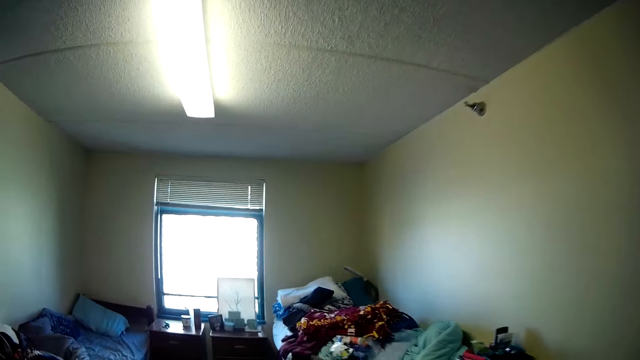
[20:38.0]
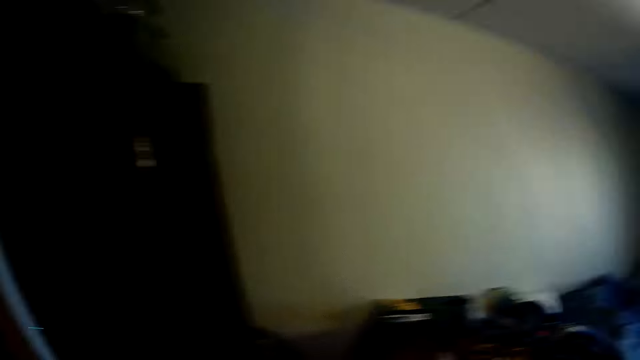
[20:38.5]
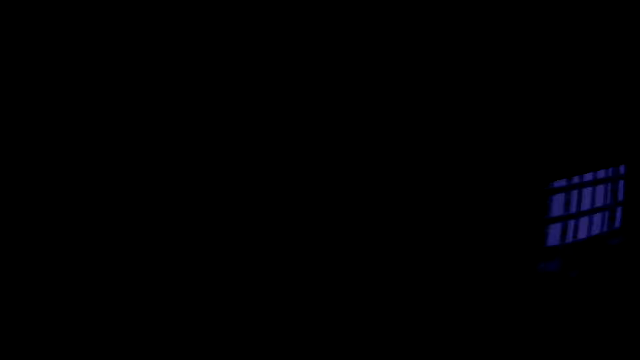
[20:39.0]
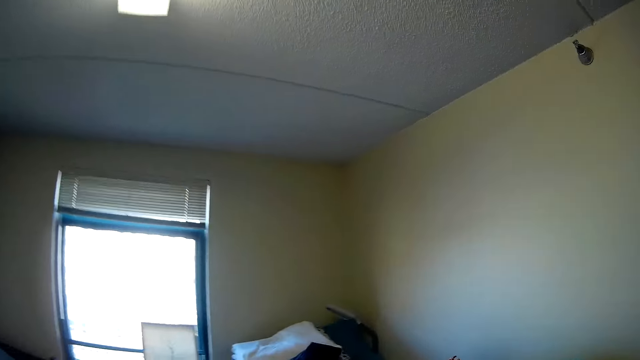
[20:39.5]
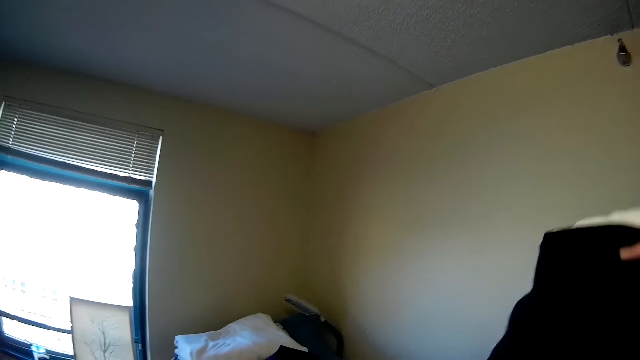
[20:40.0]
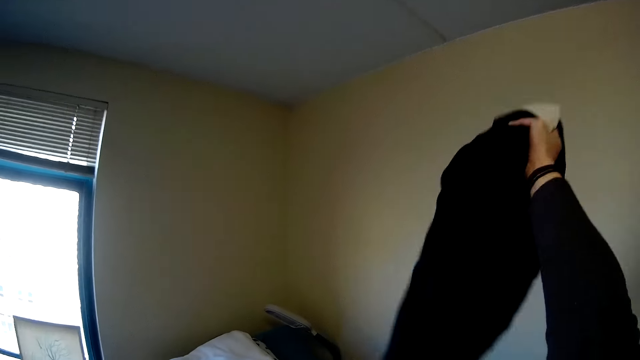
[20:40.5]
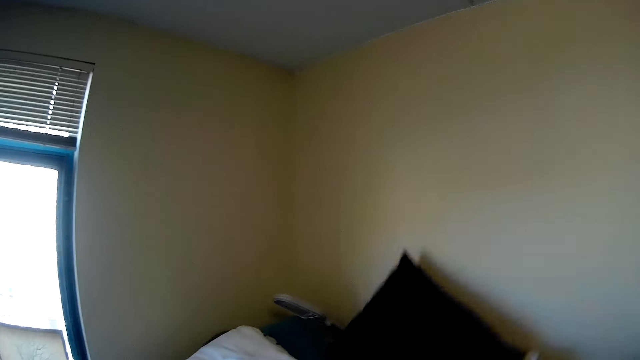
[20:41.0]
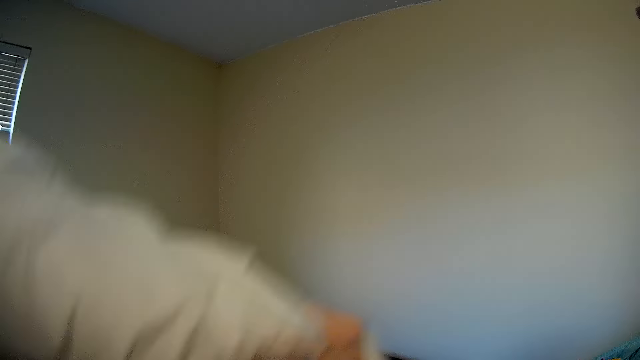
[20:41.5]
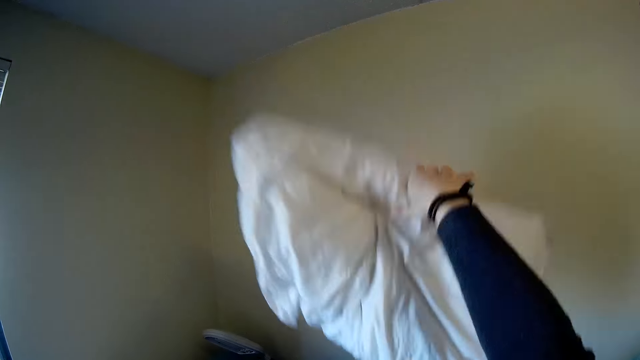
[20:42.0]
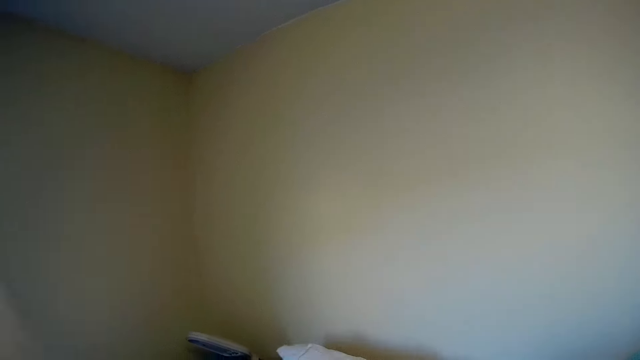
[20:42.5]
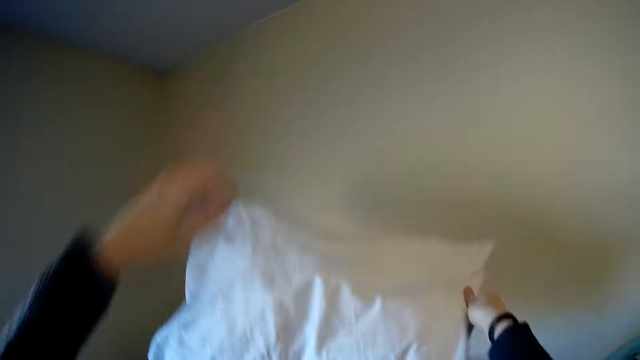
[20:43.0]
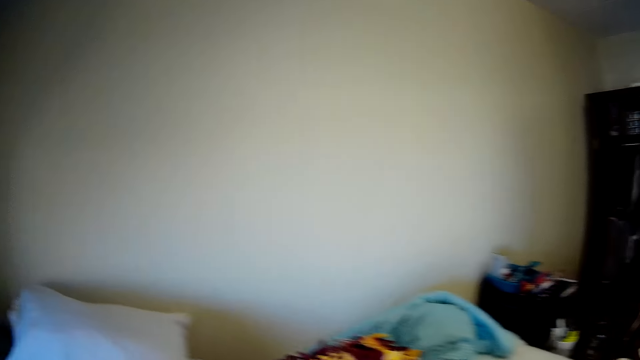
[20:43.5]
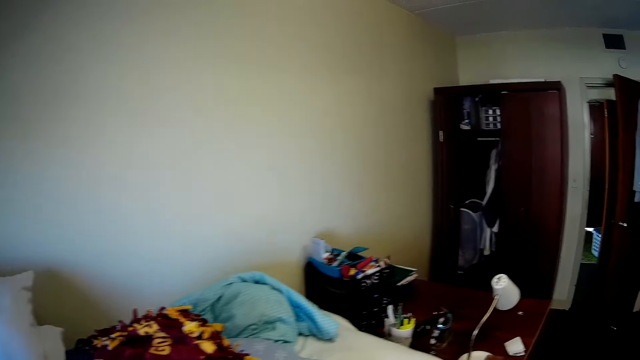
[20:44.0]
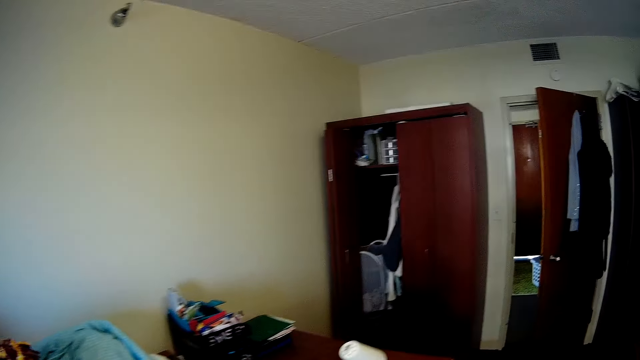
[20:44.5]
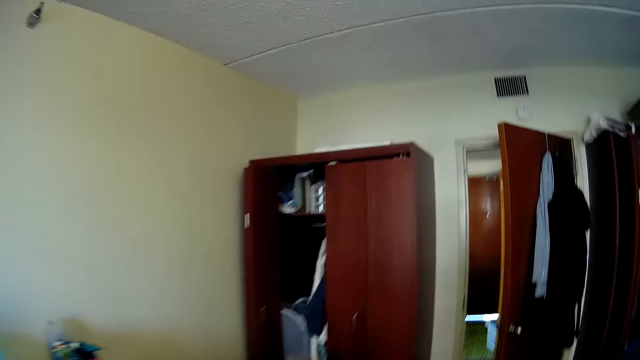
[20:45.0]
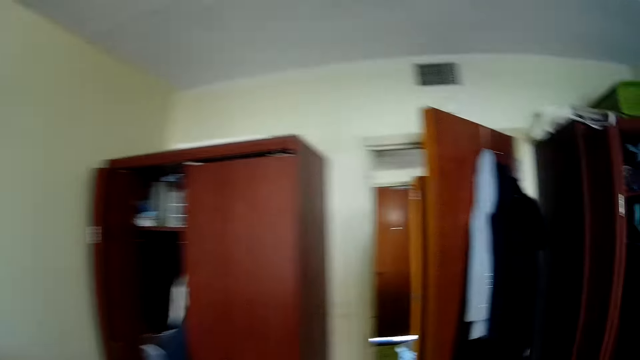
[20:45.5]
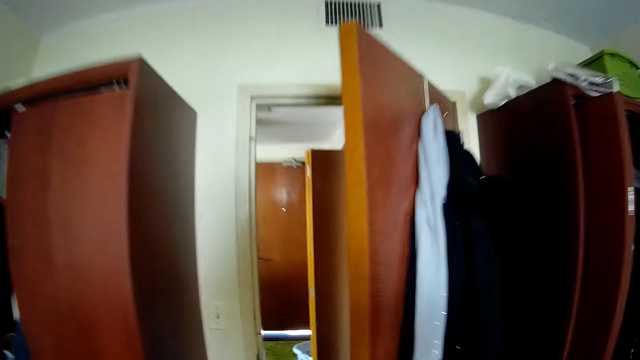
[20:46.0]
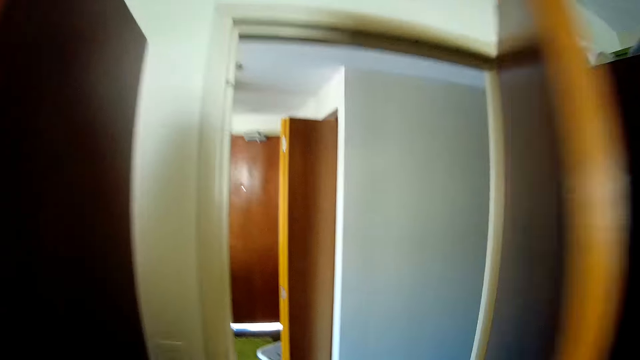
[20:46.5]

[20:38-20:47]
The camera wearer places a cloth on the bed. They are putting the pillows and blankets on the bed.

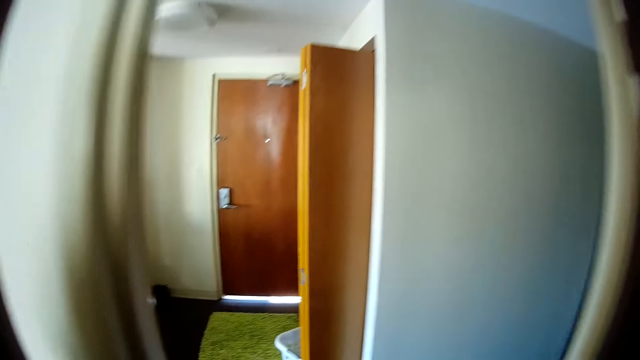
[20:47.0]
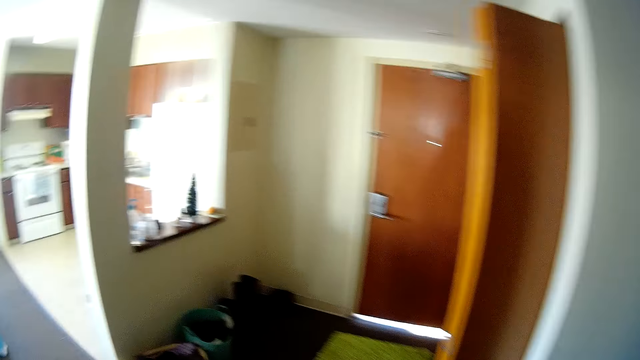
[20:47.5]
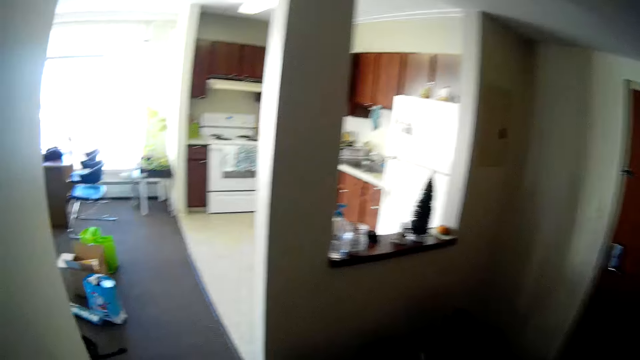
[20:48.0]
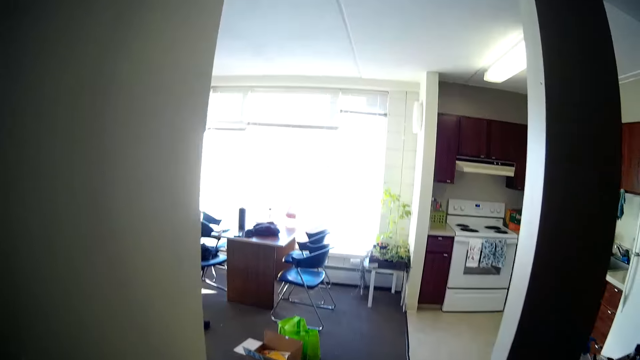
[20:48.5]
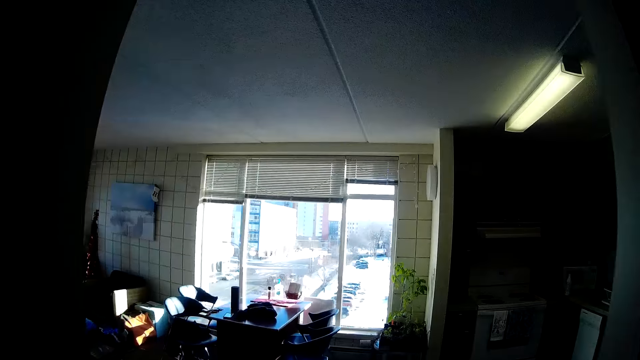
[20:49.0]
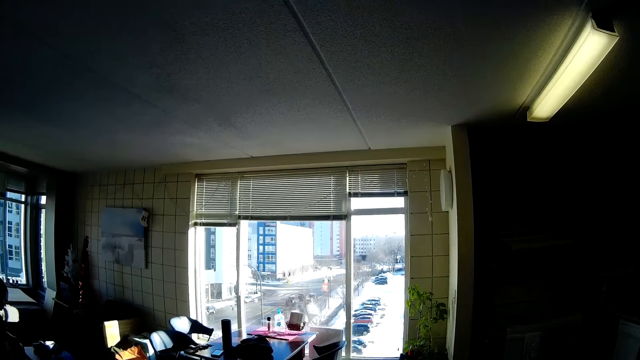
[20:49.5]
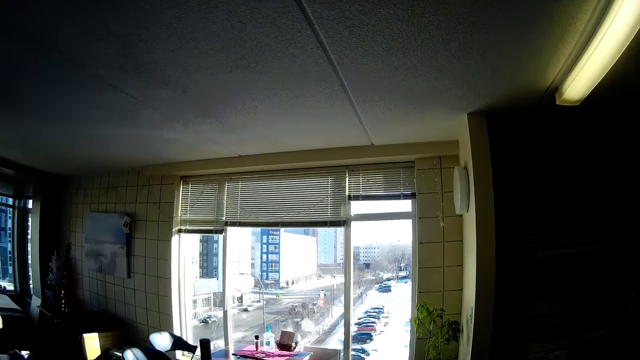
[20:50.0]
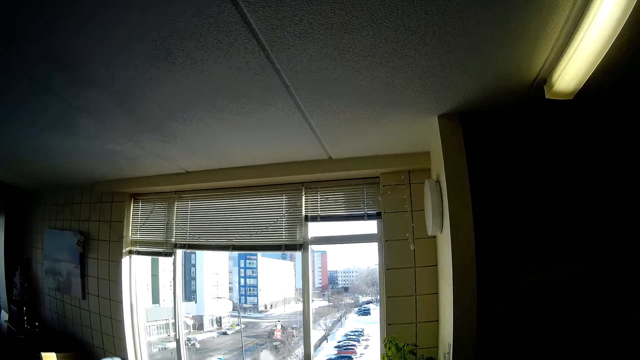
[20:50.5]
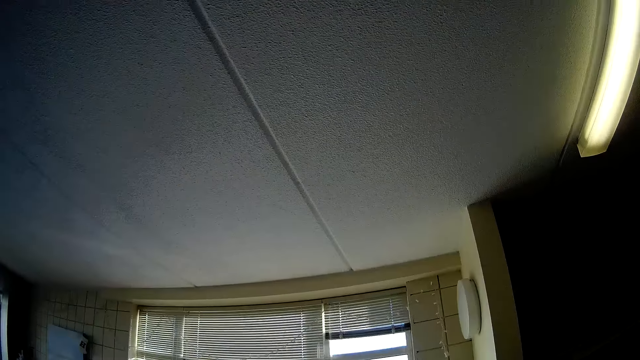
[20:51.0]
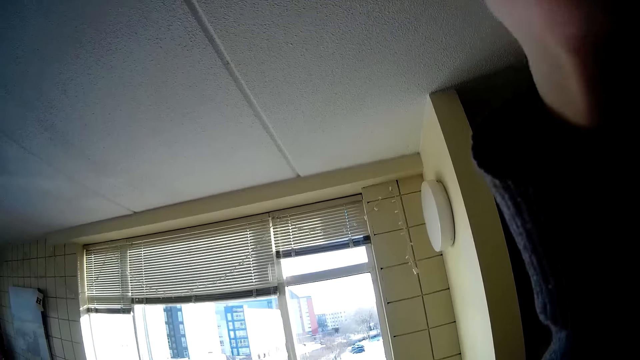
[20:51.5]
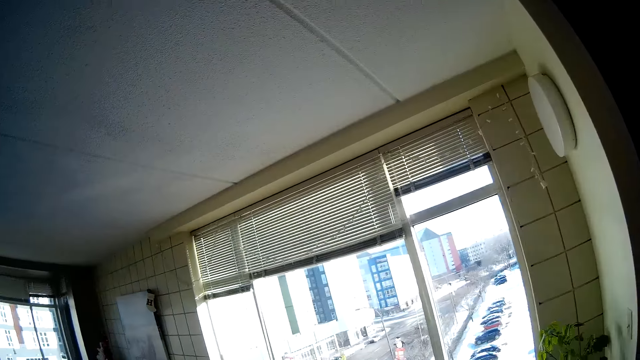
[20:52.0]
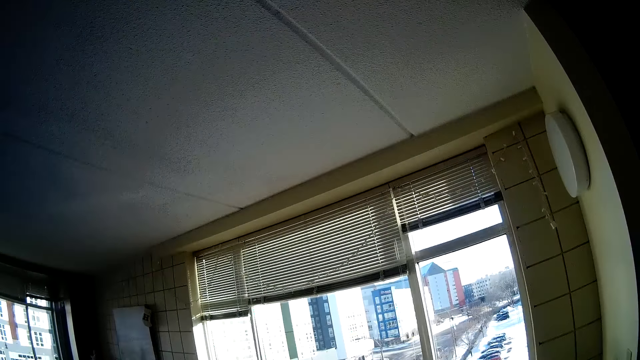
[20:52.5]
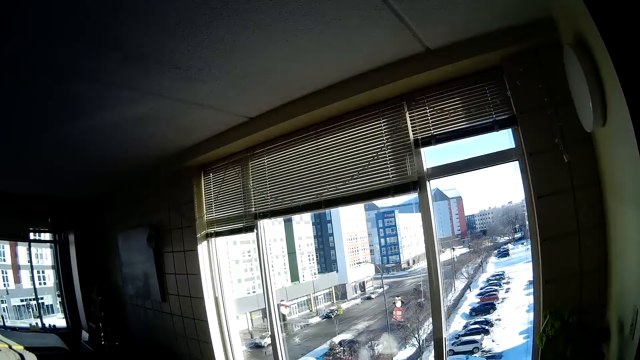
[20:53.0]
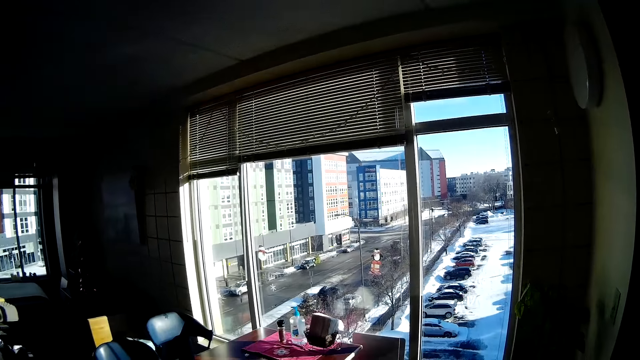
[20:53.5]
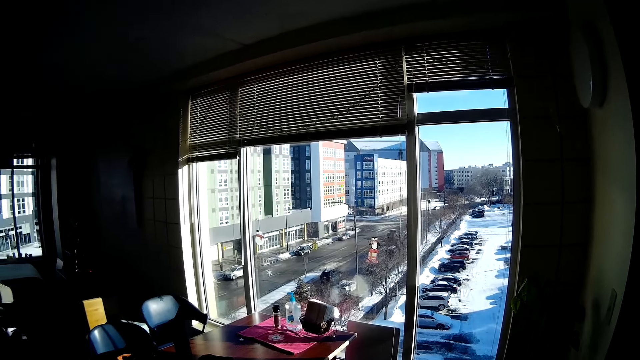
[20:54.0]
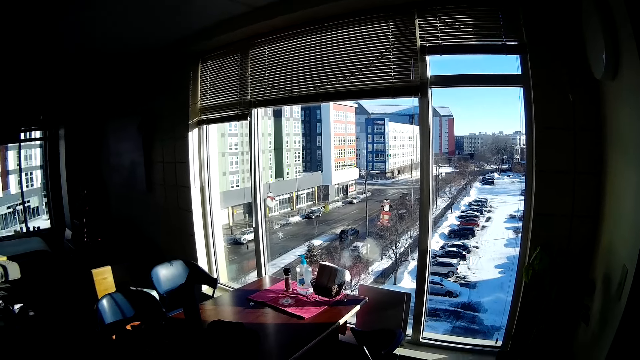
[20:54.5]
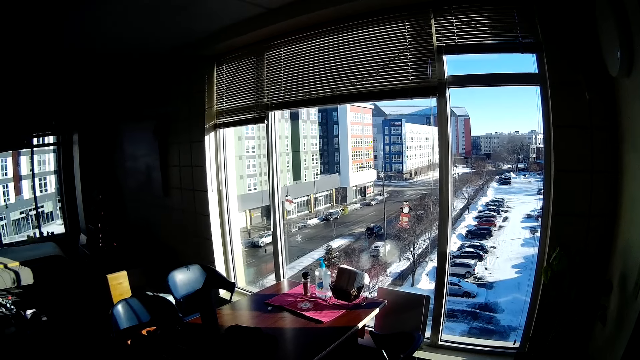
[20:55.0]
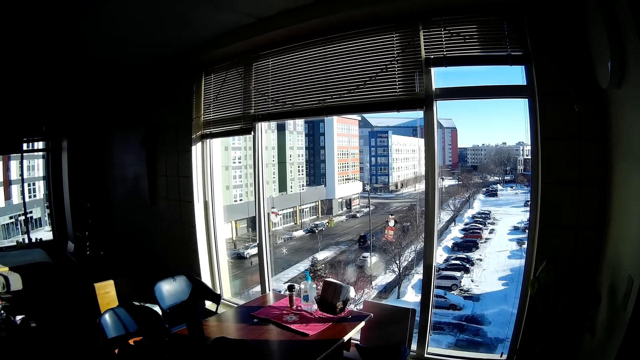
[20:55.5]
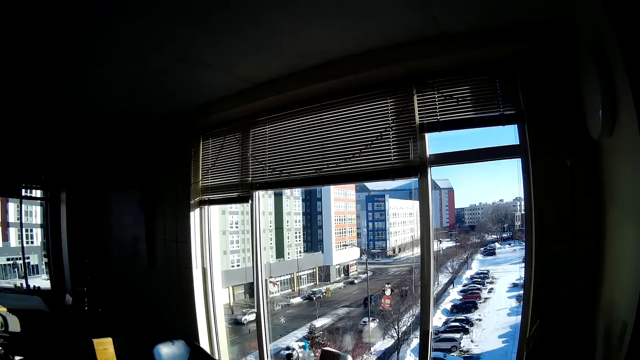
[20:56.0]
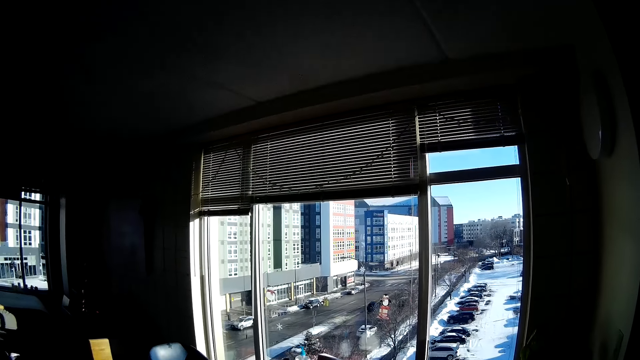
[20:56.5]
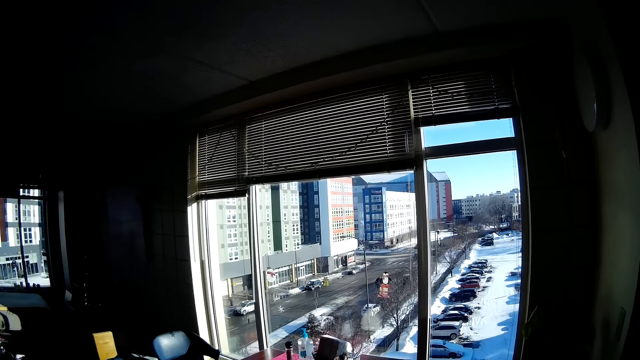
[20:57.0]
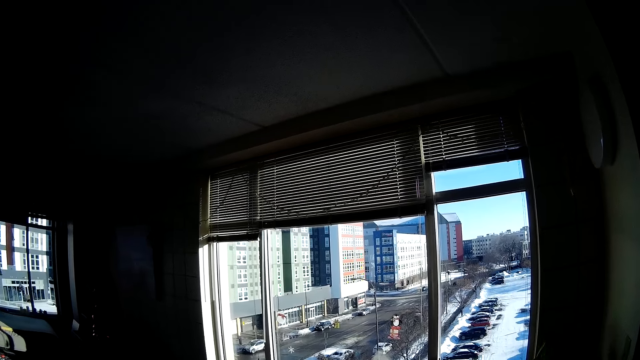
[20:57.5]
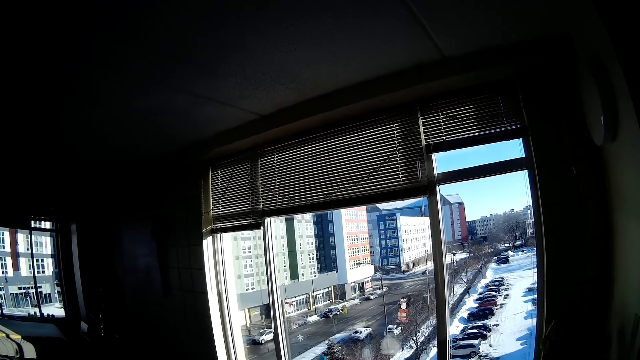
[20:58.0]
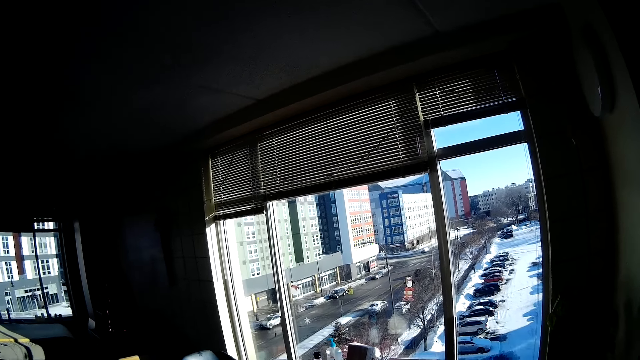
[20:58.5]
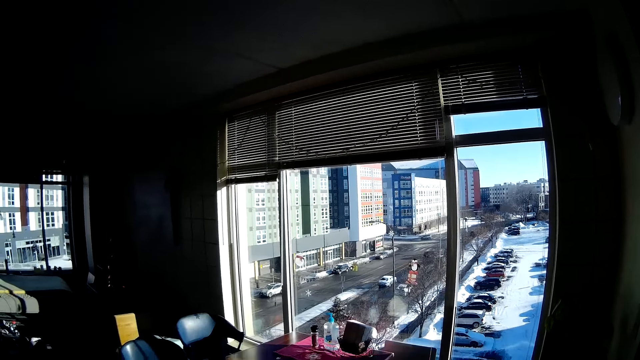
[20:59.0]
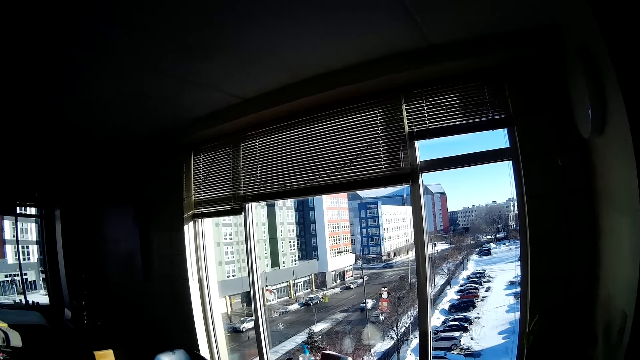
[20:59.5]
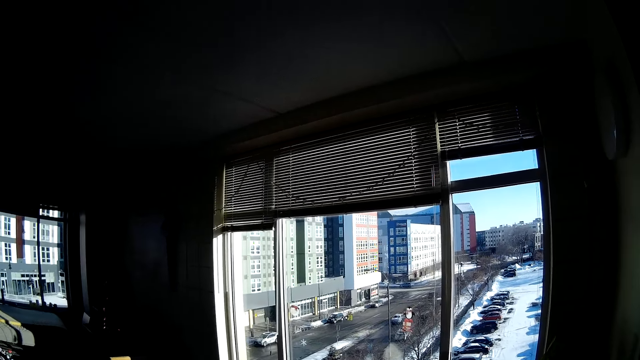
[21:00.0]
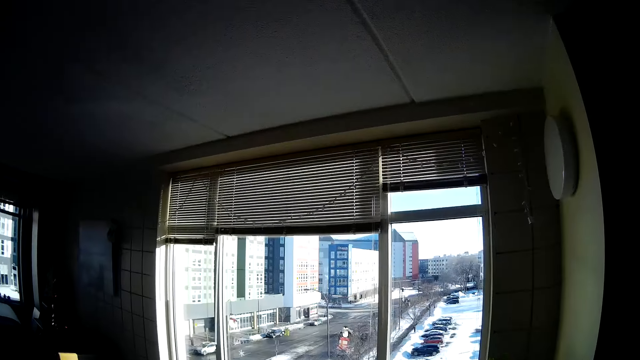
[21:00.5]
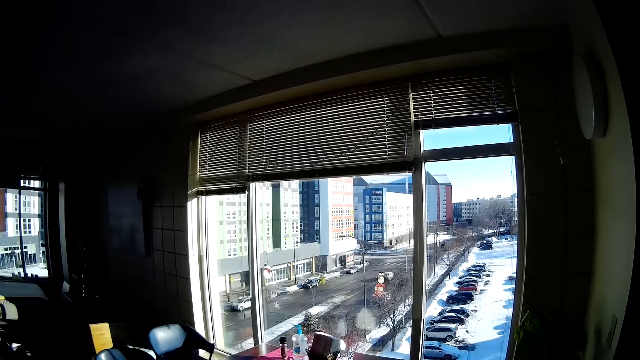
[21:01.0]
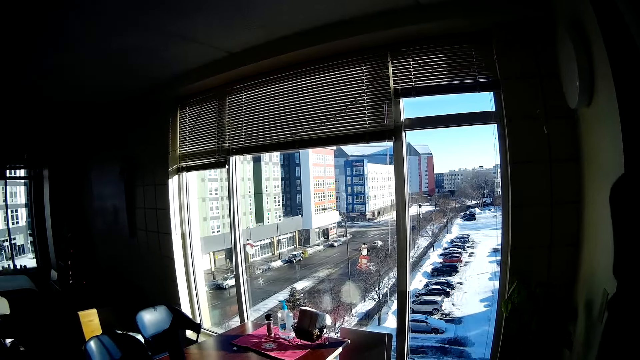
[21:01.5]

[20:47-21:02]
The camera wearer walks around. They look around.
